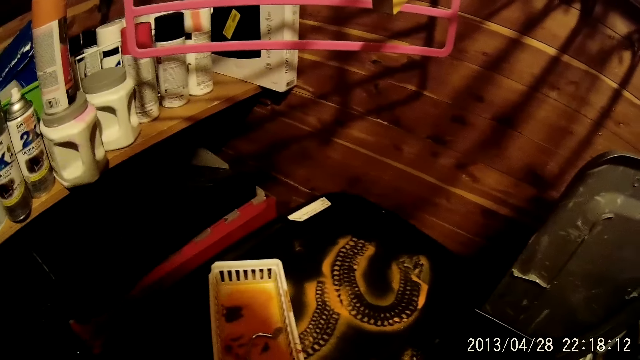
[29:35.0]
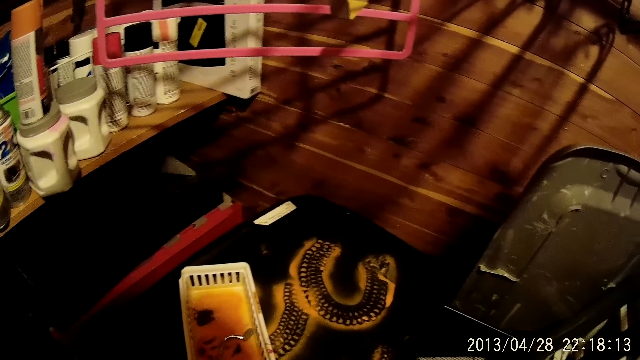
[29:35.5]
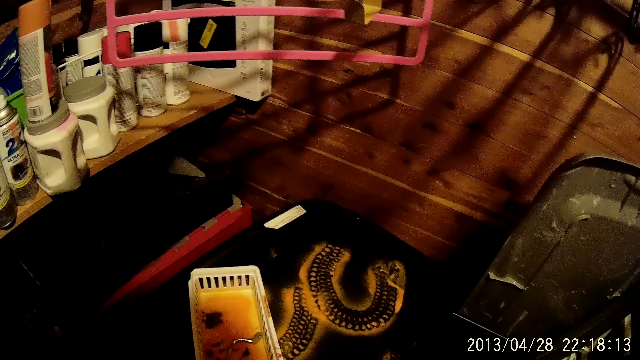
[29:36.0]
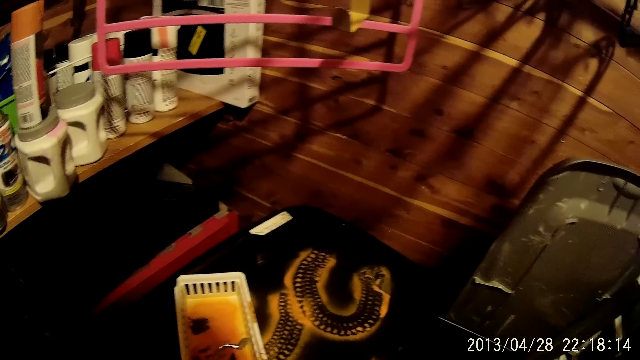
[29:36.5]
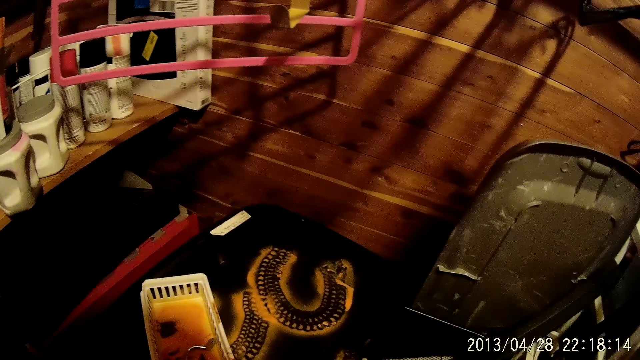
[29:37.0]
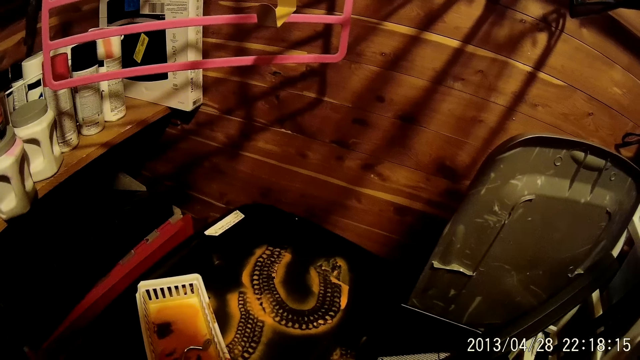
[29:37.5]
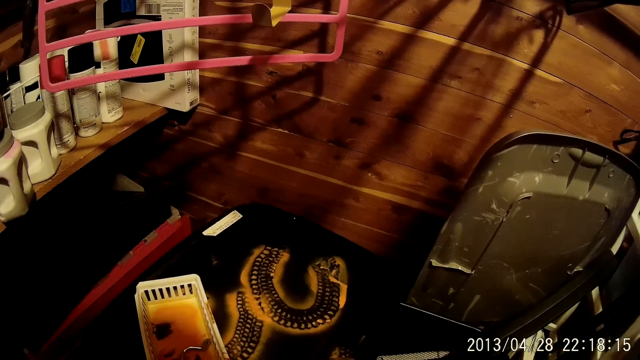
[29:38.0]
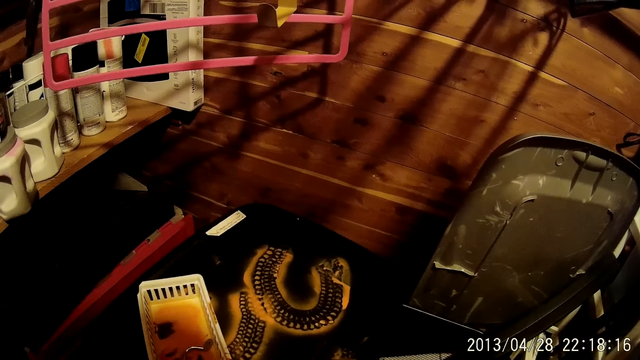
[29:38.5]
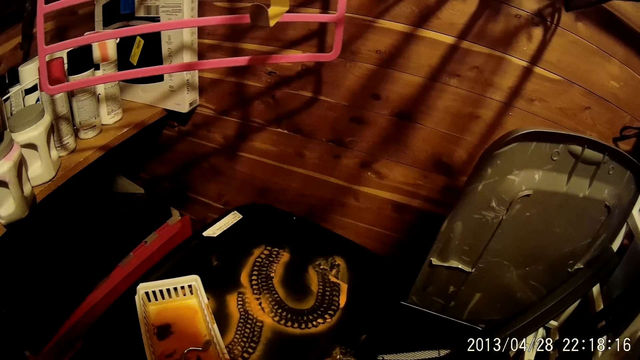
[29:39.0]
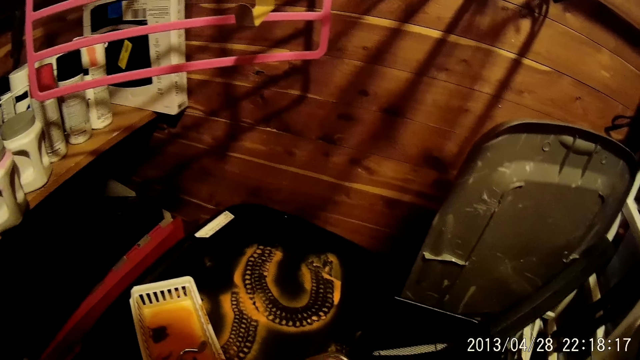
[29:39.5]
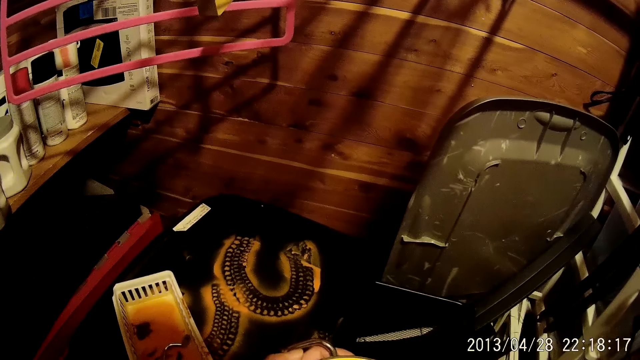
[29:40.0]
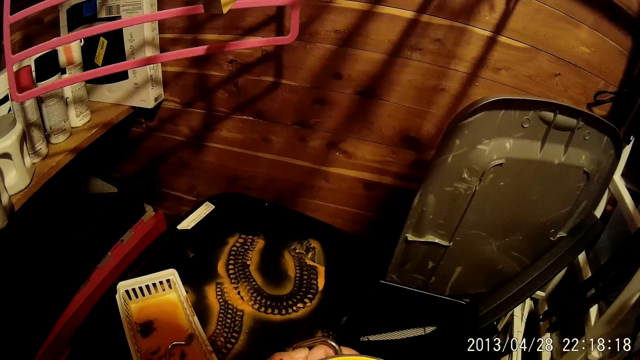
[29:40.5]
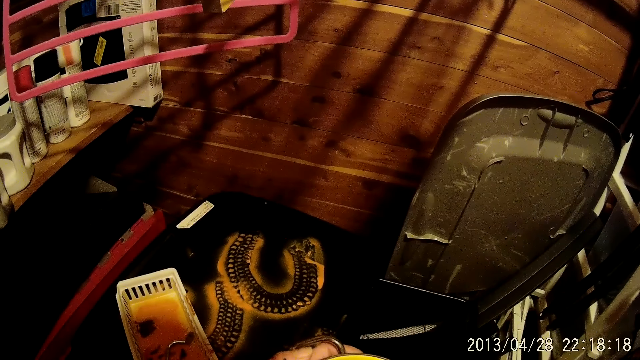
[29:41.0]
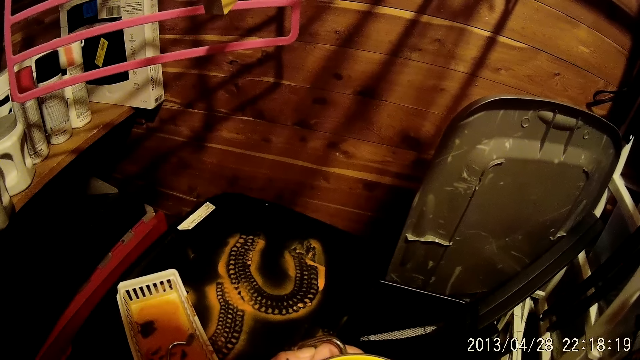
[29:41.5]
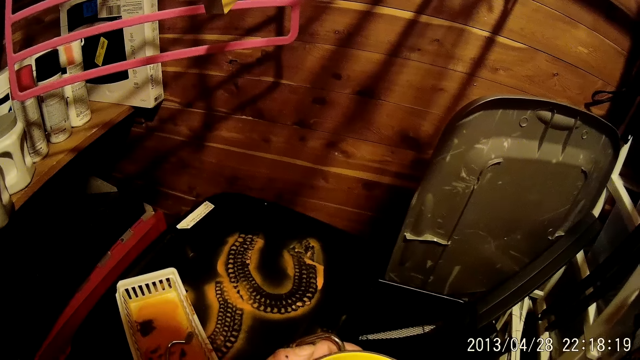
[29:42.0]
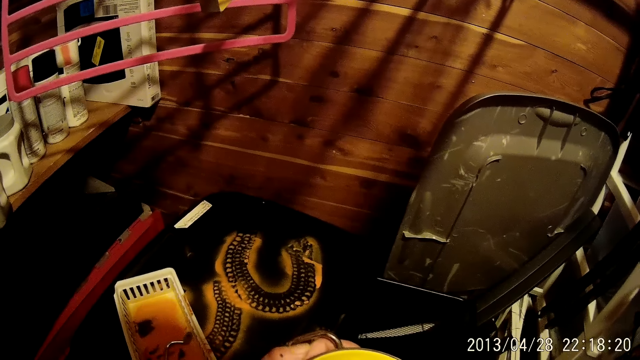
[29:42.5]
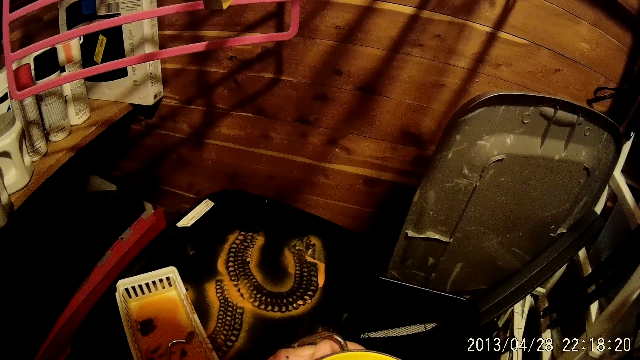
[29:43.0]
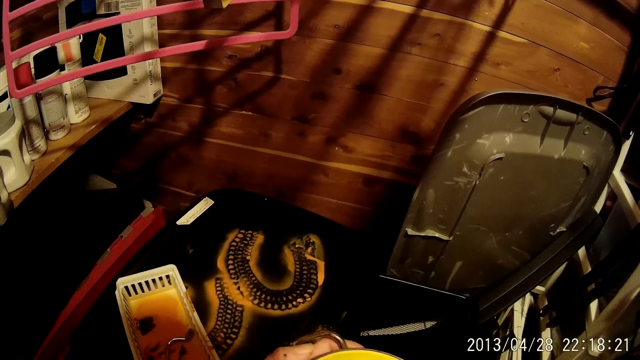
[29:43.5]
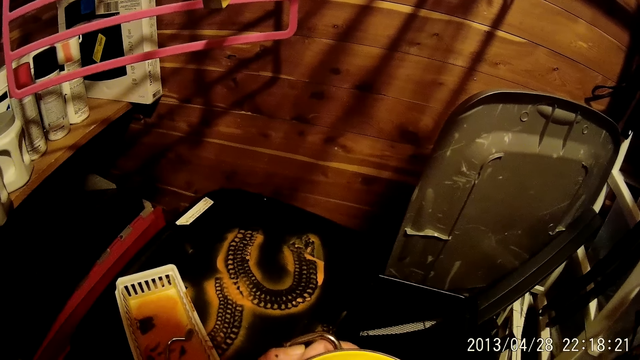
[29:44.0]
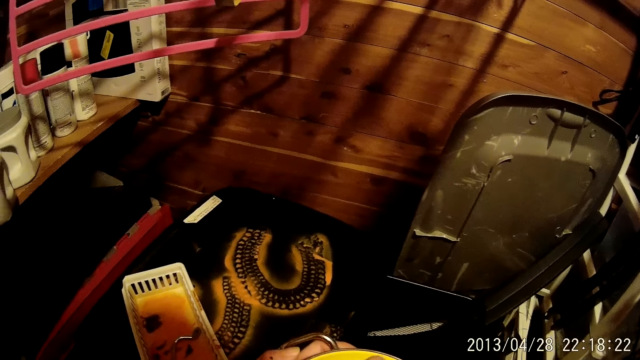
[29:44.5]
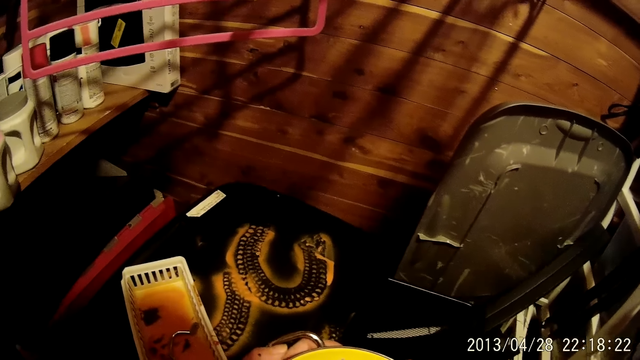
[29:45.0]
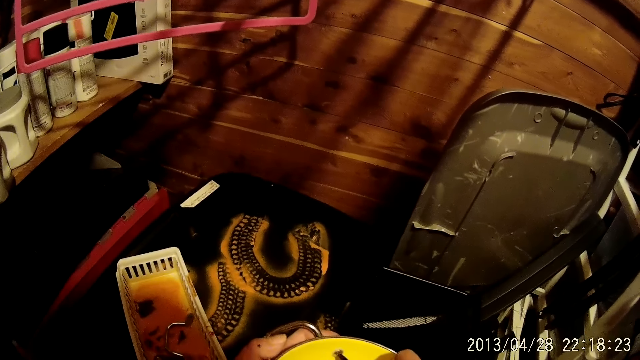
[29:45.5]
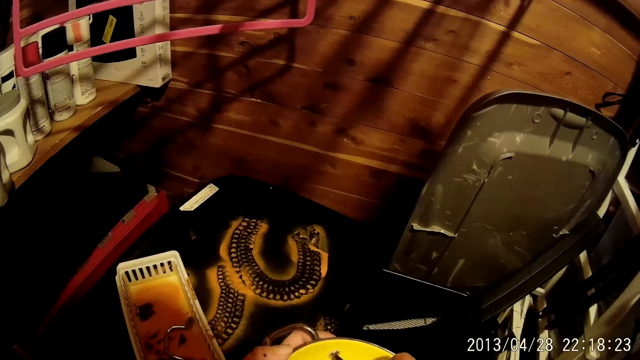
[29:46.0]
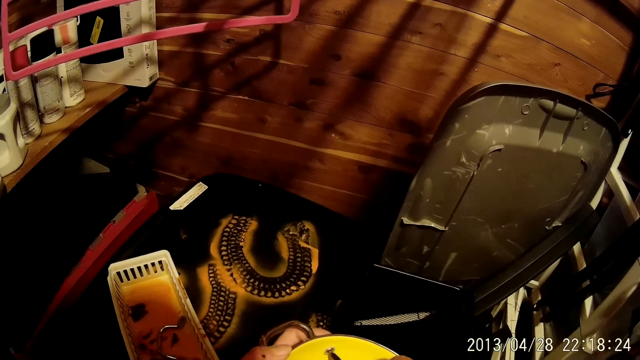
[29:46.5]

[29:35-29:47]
The camera wearer looks around. They stand.

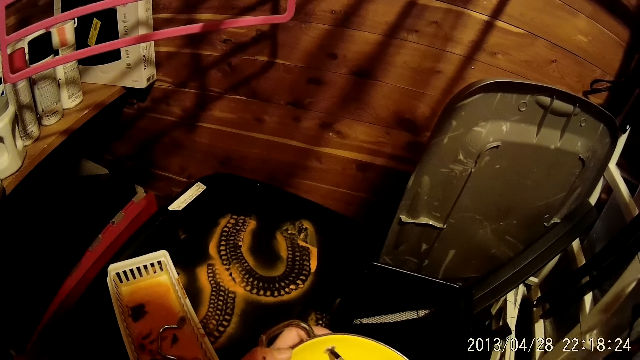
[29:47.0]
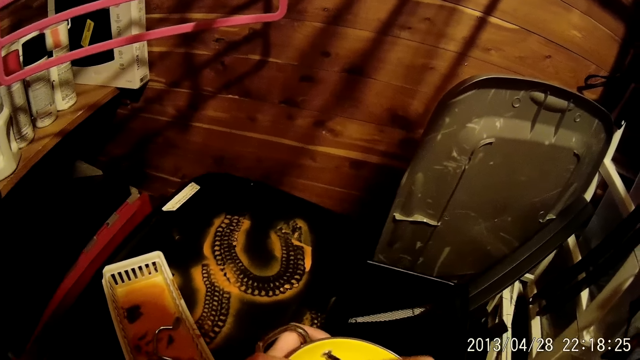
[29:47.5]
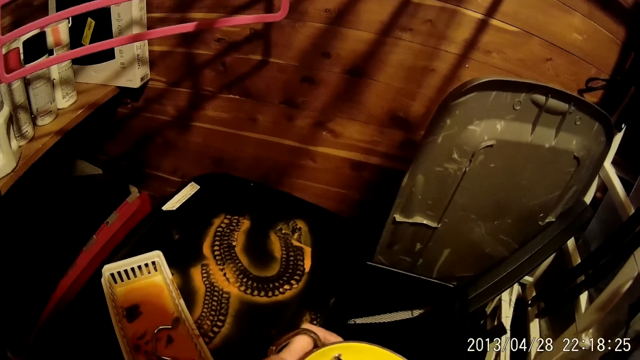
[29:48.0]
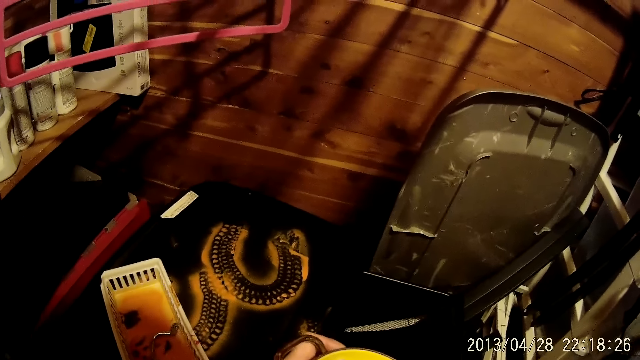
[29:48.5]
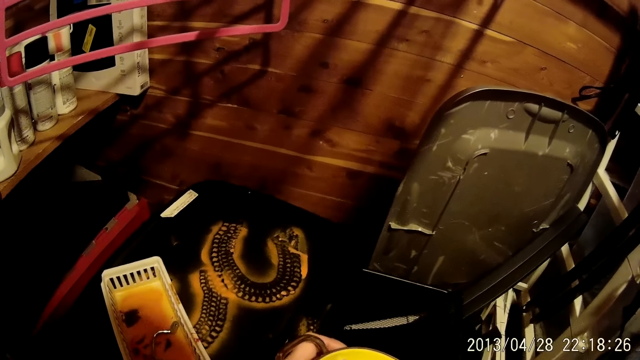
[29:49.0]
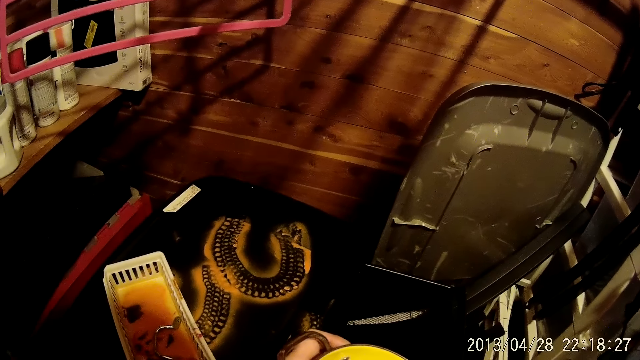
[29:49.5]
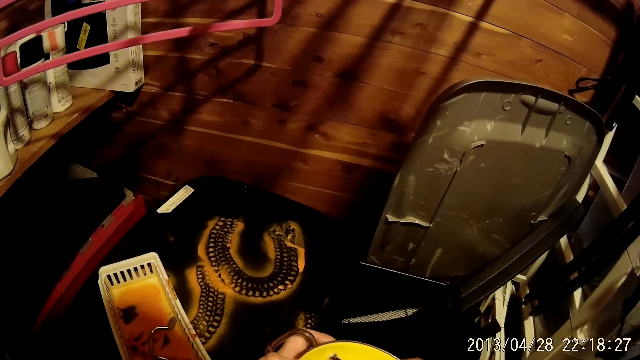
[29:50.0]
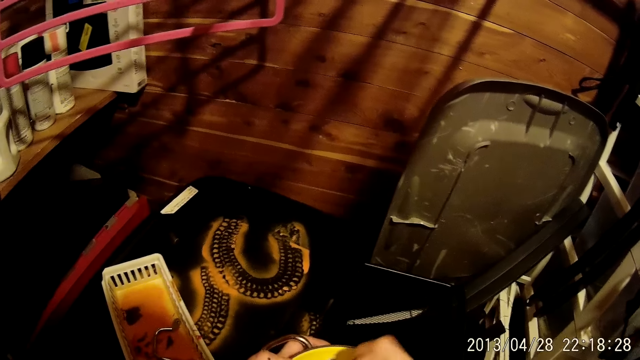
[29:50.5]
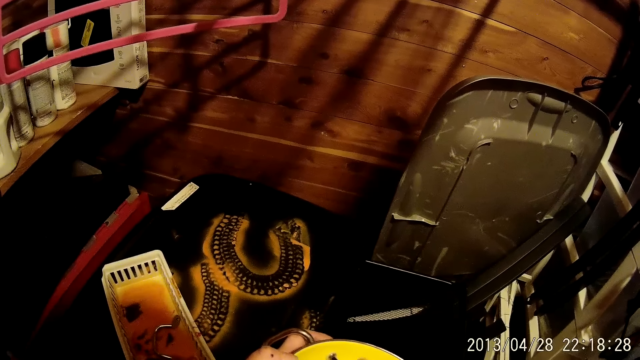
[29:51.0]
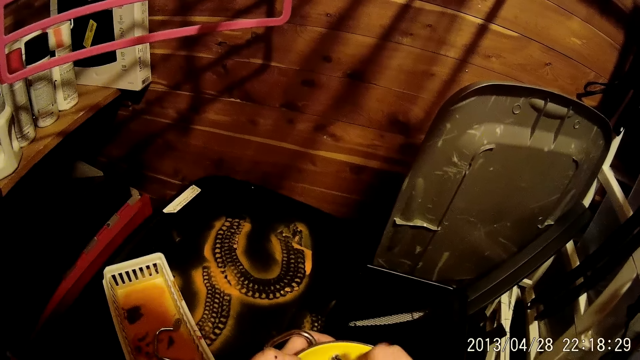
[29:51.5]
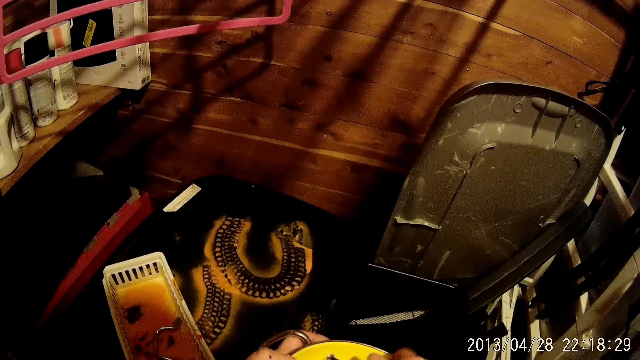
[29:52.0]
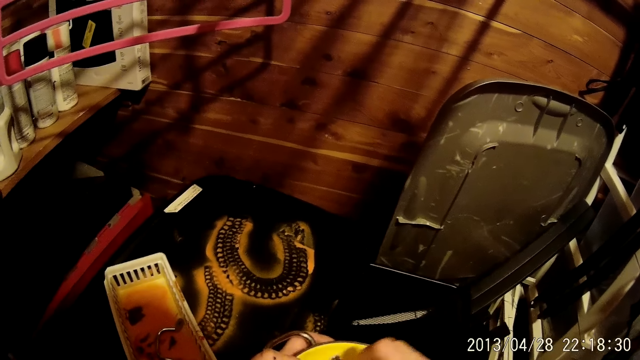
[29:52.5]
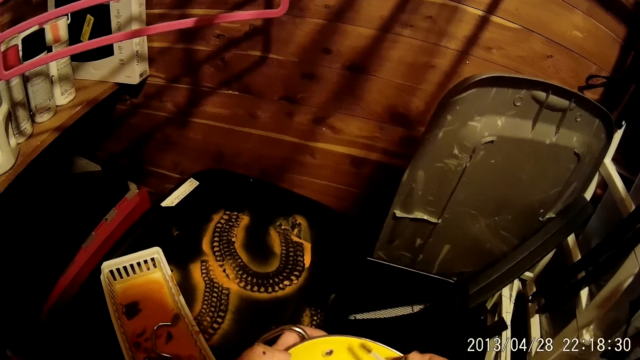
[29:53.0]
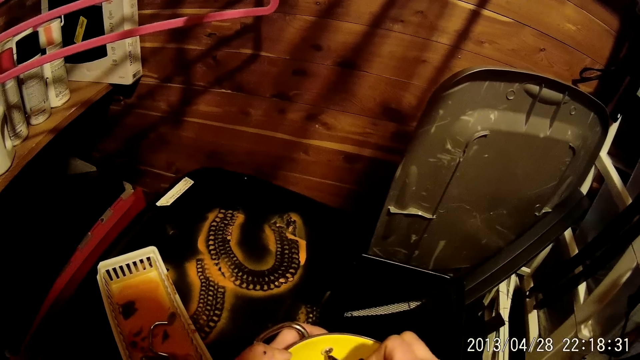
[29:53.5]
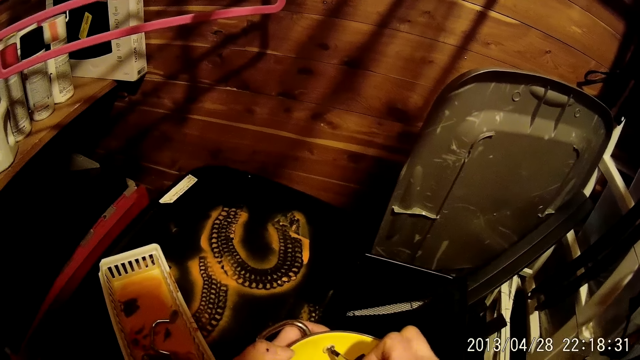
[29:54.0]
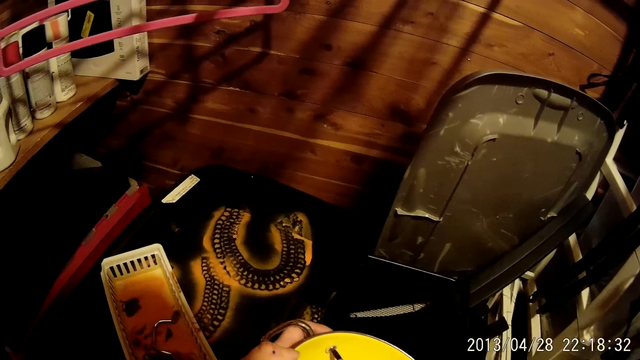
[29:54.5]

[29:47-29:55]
The camera wearer screws the nut on the bowl with the screw.
